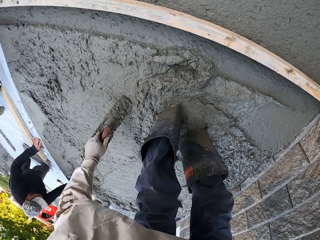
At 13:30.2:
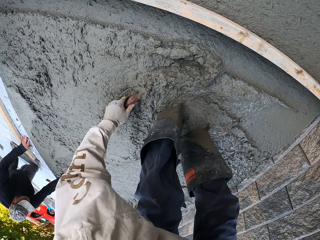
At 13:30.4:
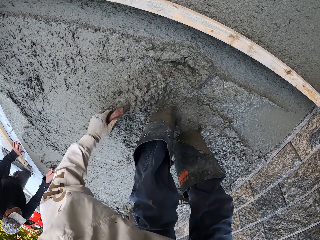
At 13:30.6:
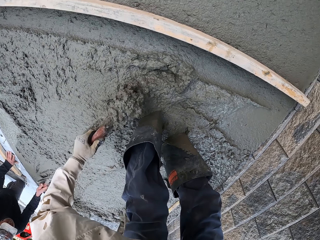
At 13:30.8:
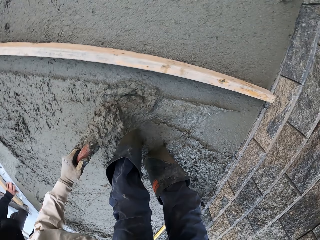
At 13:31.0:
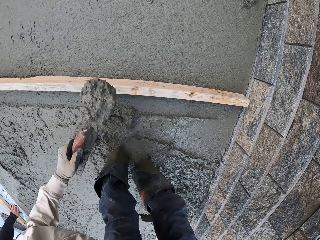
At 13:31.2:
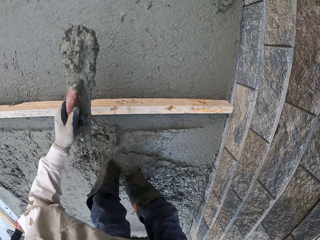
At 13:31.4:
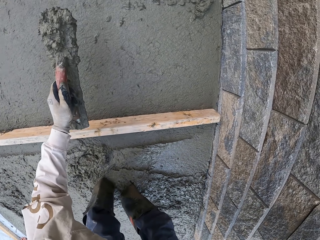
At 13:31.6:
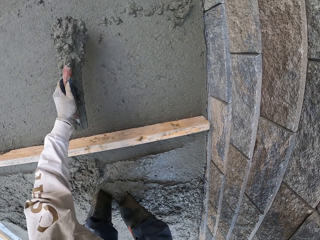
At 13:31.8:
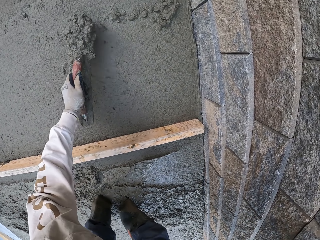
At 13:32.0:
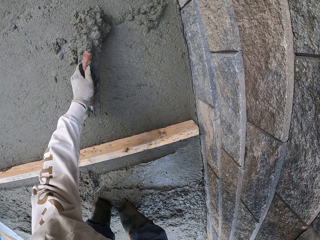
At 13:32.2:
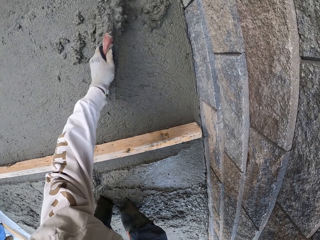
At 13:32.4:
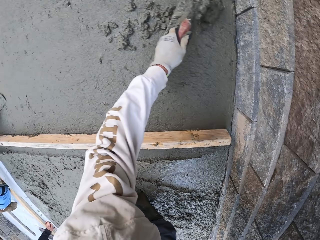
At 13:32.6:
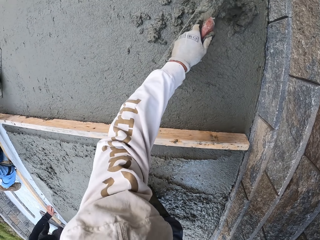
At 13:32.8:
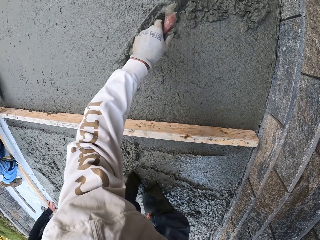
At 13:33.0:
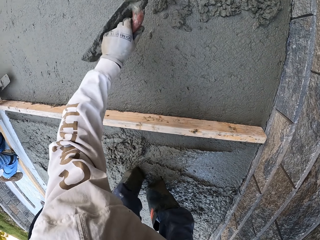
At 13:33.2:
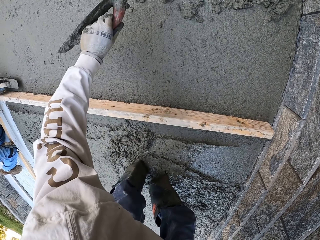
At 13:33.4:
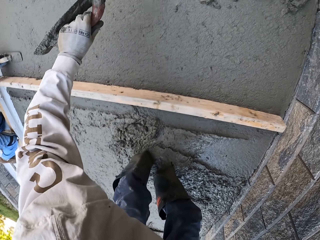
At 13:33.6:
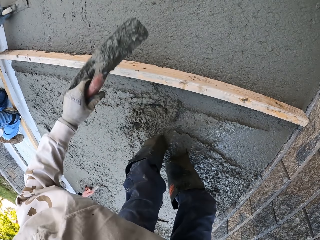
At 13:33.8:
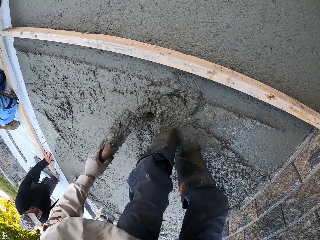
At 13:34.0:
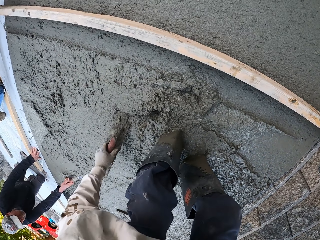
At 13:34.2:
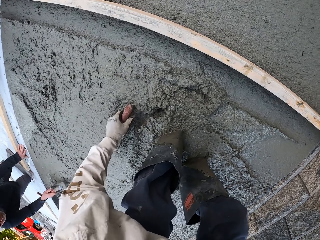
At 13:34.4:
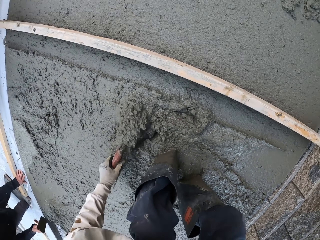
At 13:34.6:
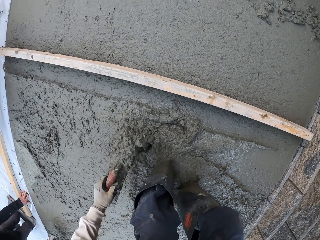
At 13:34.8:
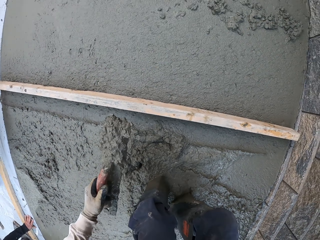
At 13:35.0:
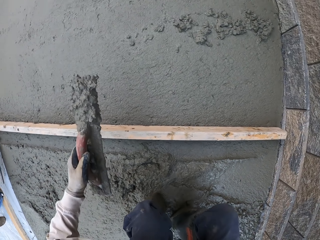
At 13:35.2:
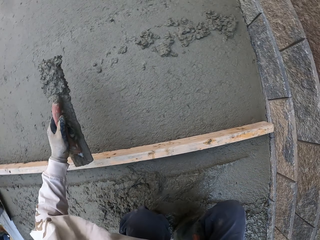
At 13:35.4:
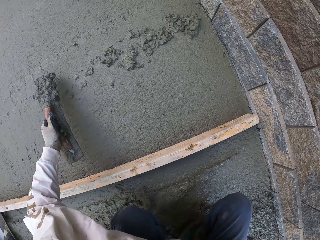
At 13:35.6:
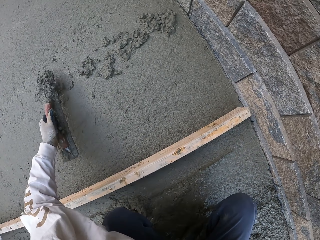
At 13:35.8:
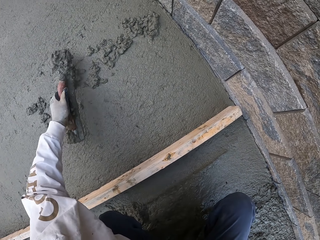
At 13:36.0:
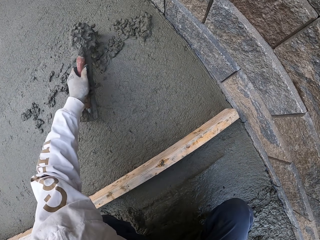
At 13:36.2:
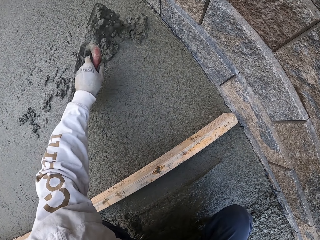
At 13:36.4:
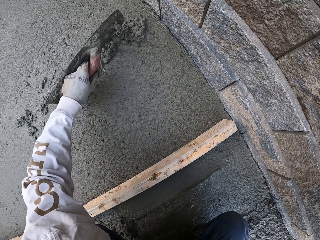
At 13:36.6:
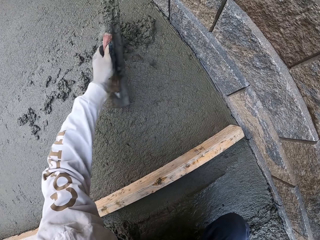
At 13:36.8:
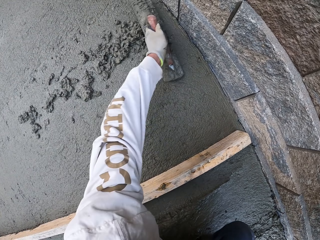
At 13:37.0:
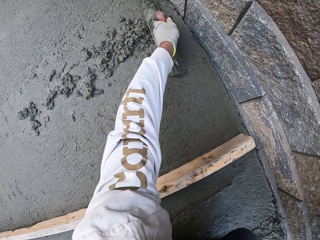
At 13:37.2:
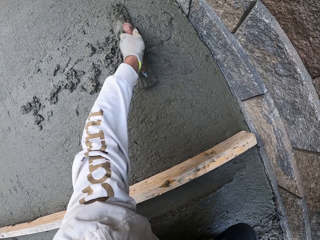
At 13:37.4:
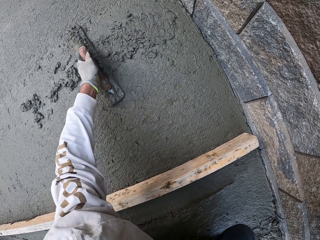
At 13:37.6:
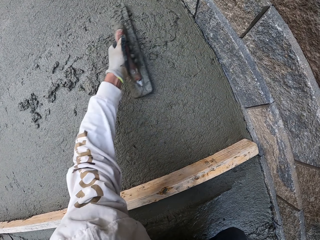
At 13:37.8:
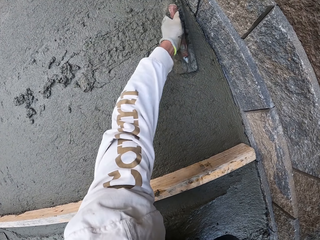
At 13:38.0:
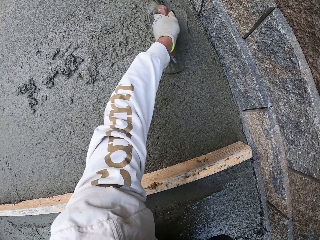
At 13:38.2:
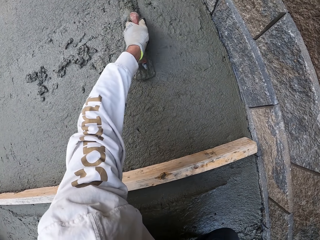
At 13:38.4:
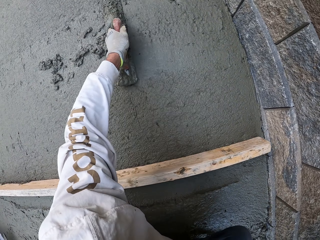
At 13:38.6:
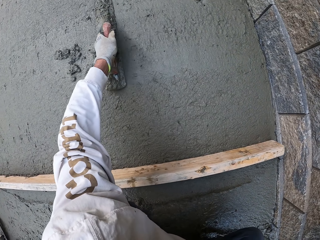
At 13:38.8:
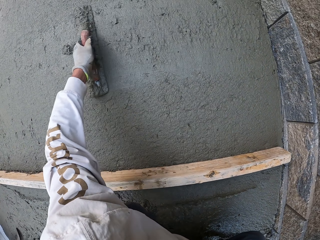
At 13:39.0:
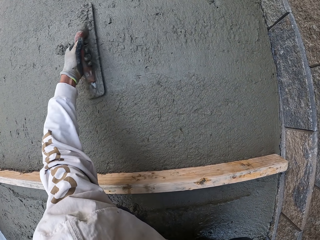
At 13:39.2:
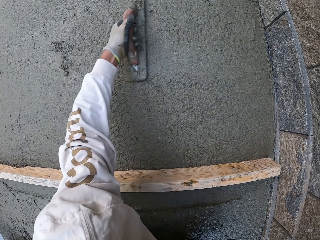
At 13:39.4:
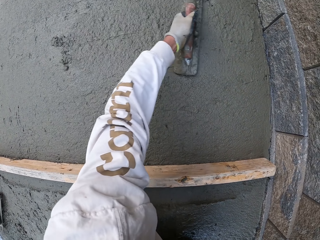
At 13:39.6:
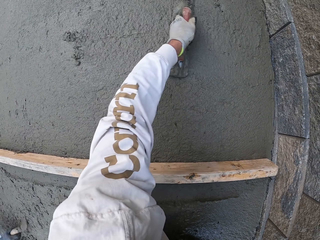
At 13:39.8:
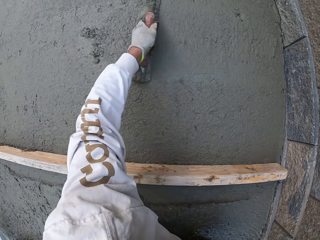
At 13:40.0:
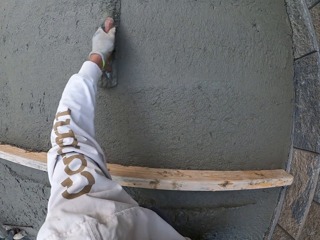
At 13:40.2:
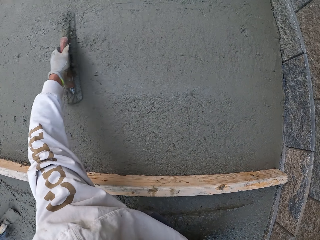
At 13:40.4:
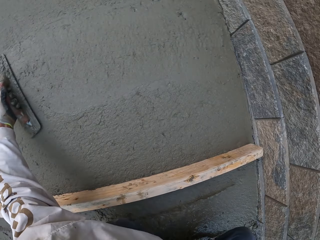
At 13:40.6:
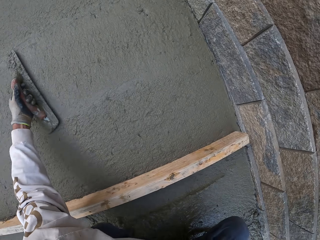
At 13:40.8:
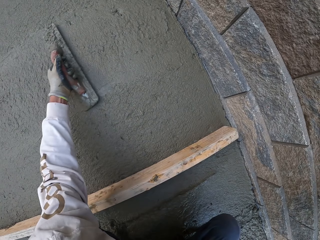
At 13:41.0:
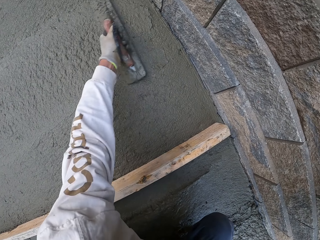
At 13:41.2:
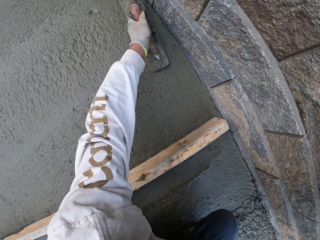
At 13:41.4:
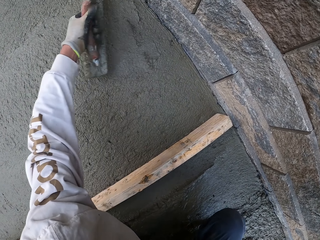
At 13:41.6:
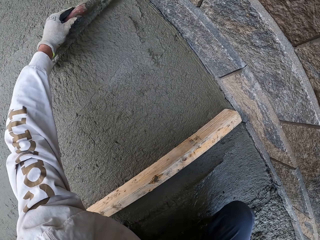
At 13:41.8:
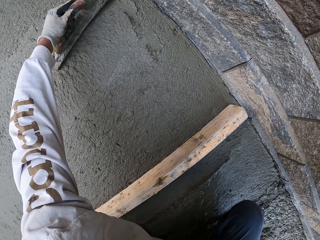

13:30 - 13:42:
The camera wearer scoops the concrete. They put the concrete on the floor. They put the concrete on the floor again. A man flattens the floor. The camera wearer scoops the concrete. Another man flattens the floor. The camera wearer puts the concrete on the floor. They level the concrete with a masonry trowel. They flatten the floor.

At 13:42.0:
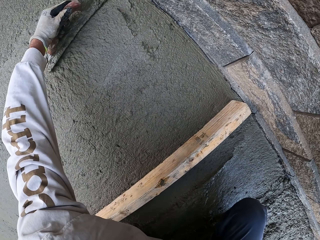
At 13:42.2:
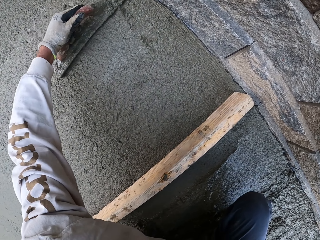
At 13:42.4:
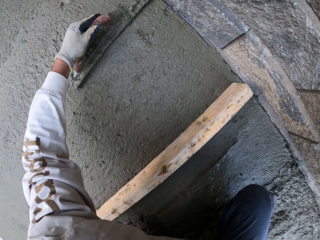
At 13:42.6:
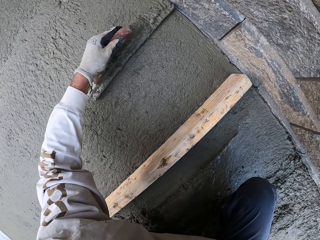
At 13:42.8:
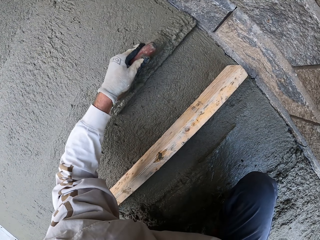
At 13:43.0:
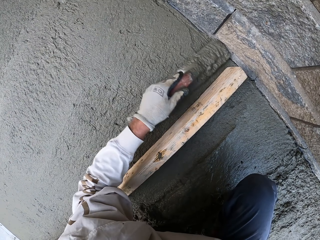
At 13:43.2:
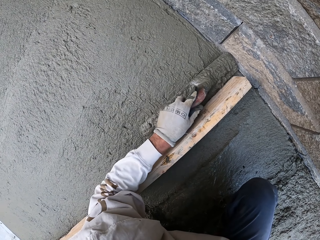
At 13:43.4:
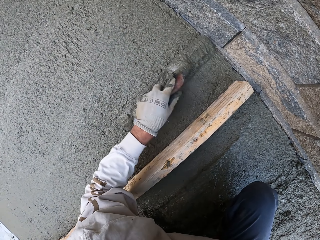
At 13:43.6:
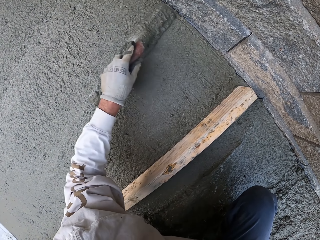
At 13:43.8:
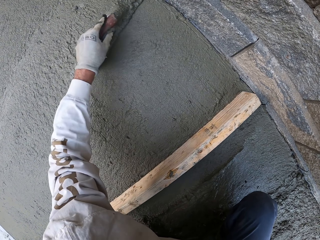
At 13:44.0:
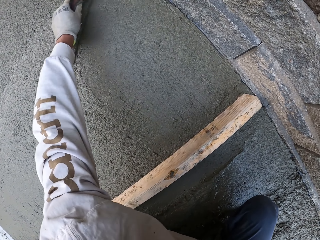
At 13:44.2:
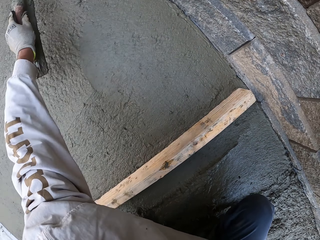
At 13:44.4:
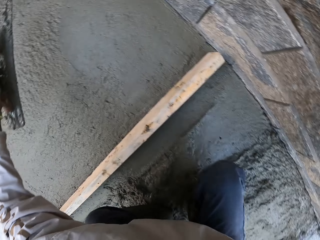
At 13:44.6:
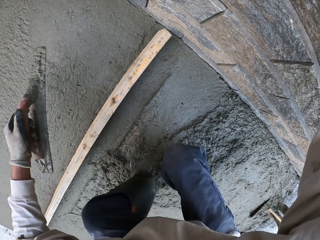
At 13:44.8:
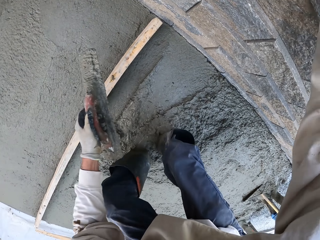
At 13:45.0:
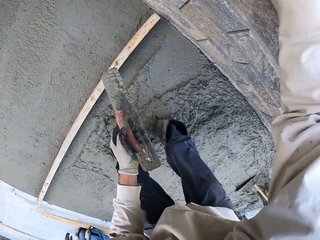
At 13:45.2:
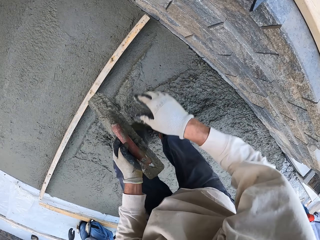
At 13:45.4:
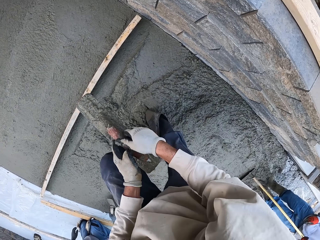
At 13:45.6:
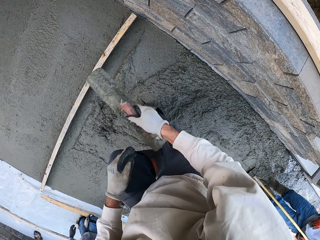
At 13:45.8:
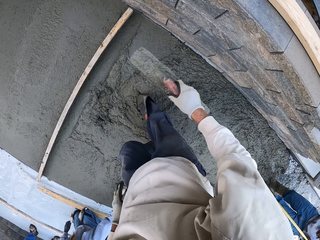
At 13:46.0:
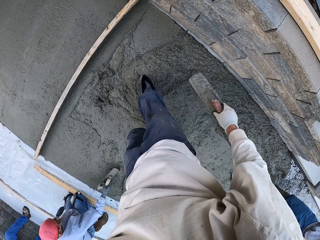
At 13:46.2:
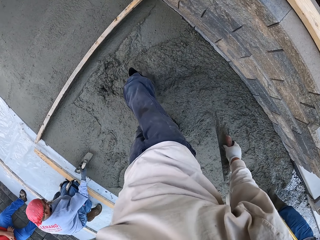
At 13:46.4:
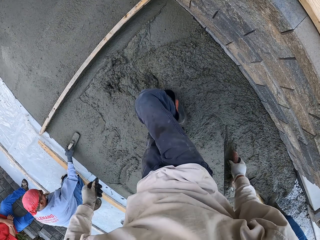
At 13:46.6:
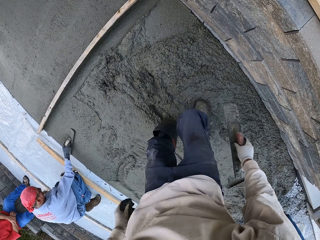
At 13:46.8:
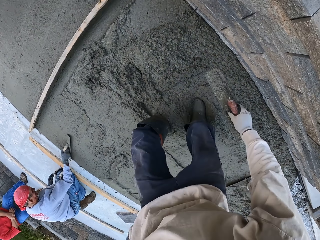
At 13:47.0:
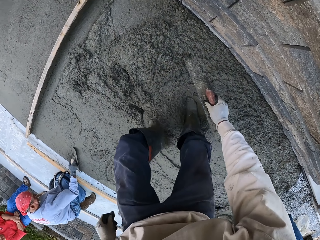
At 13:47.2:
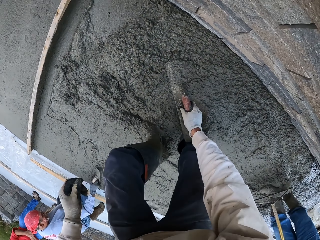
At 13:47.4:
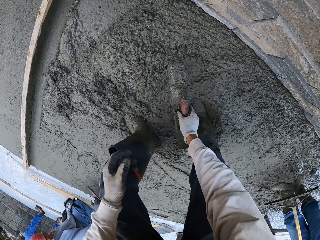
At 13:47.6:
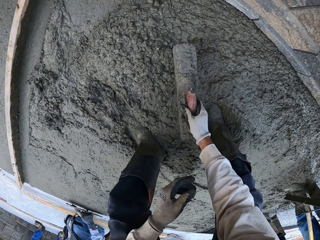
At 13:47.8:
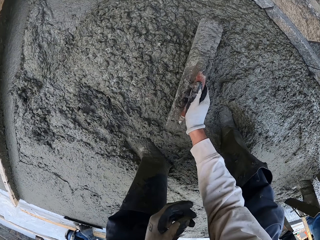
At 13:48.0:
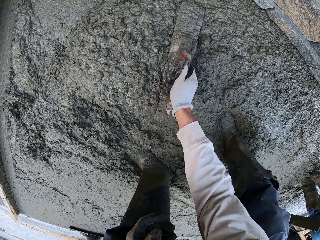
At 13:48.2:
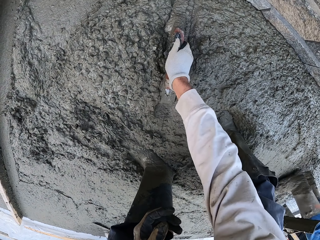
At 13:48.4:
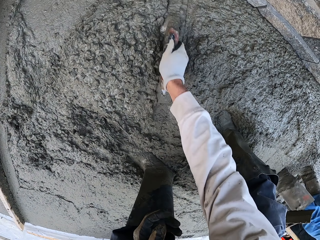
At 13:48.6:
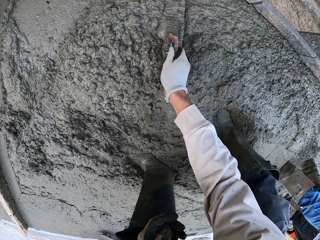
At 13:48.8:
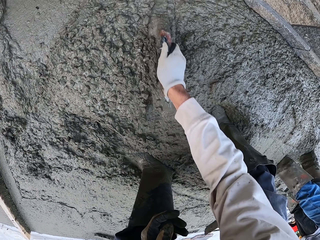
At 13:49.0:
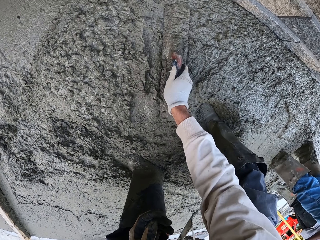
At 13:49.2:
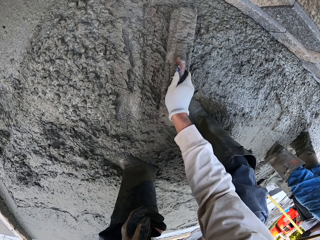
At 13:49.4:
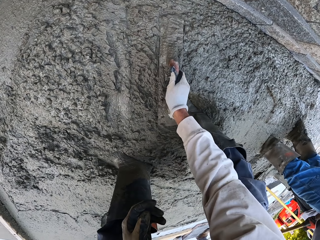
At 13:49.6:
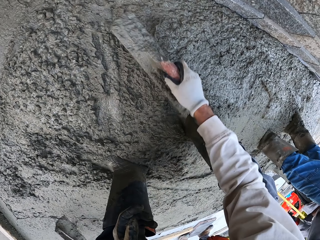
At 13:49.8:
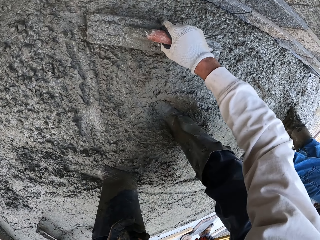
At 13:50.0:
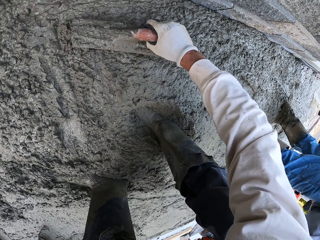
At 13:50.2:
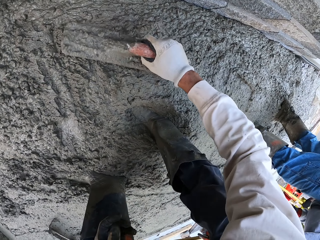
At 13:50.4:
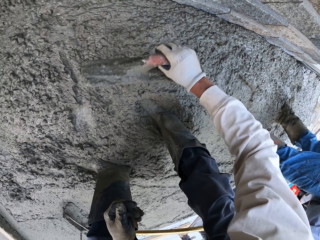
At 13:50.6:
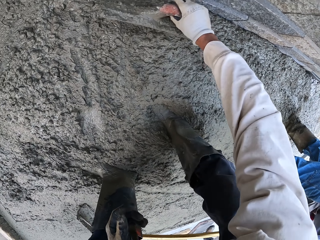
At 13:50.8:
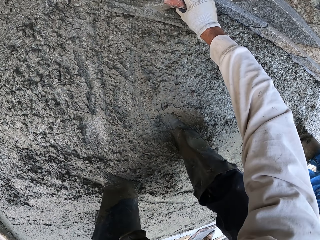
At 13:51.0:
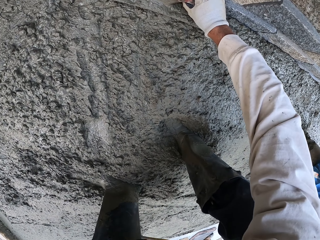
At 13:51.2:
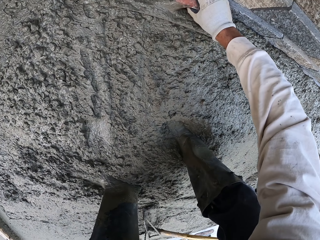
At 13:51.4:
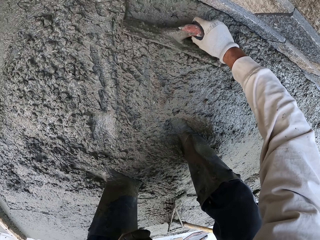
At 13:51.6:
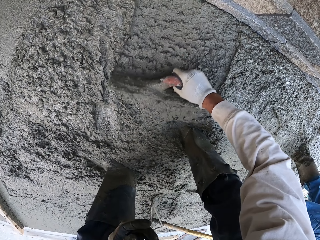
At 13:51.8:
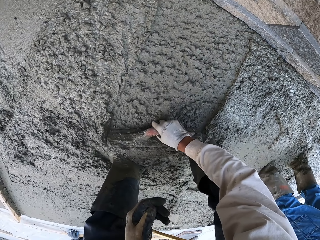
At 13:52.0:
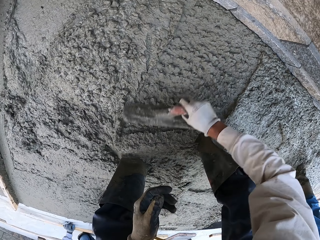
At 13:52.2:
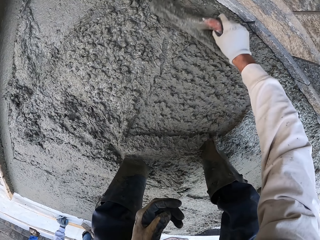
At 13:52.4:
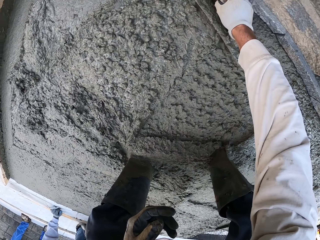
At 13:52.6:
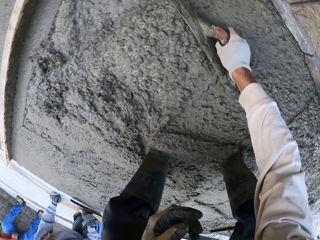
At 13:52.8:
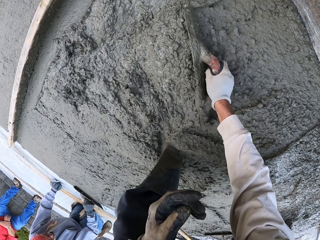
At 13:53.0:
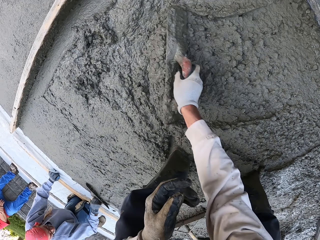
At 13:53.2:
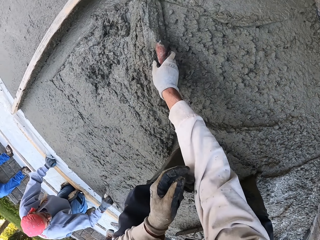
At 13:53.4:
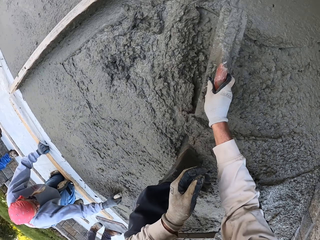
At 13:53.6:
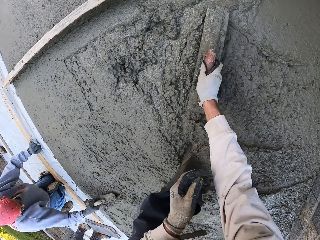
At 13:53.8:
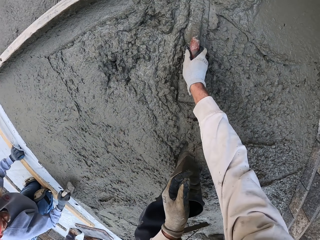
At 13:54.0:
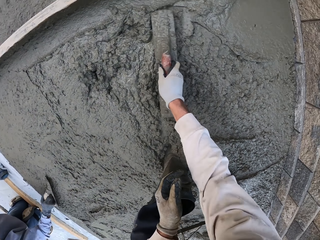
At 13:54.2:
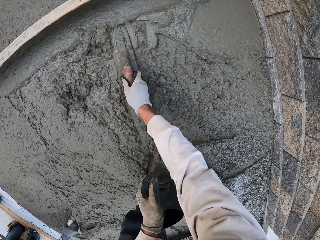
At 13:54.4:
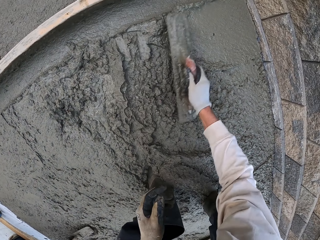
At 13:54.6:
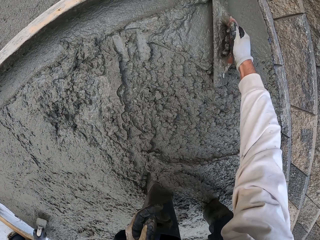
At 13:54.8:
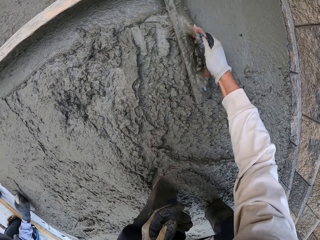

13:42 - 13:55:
The camera wearer walks. A man flattens the floor. The camera wearer flattens the floor. Another man flattens the floor. The camera wearer flattens the floor. The first man flattens the floor.
